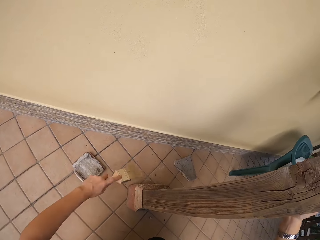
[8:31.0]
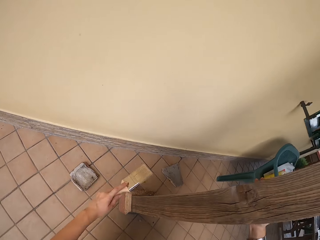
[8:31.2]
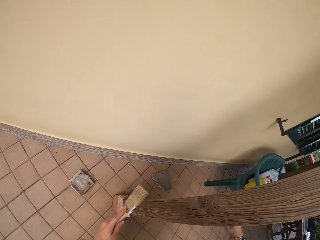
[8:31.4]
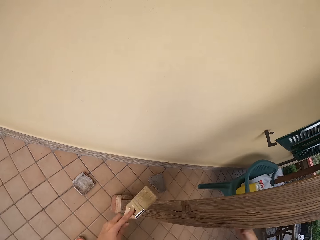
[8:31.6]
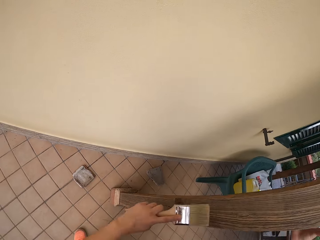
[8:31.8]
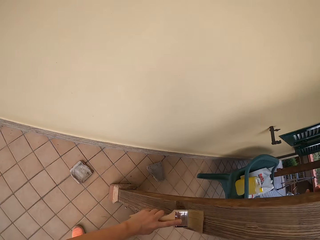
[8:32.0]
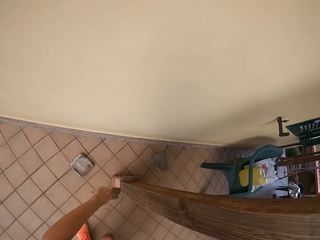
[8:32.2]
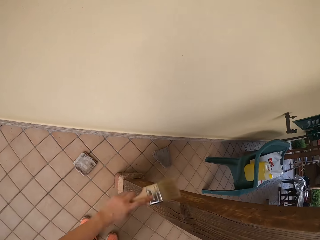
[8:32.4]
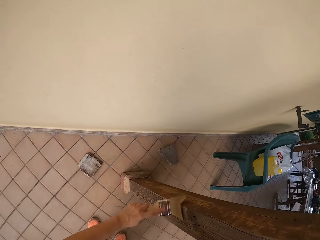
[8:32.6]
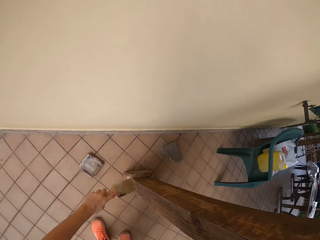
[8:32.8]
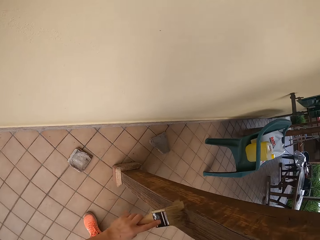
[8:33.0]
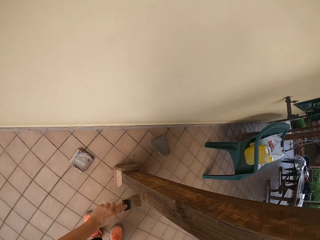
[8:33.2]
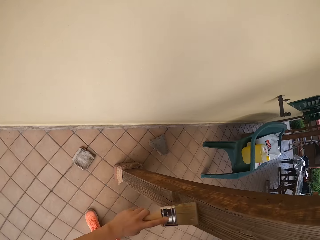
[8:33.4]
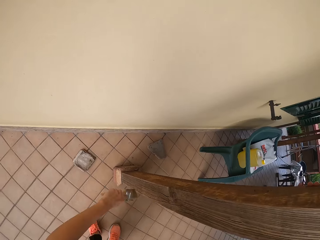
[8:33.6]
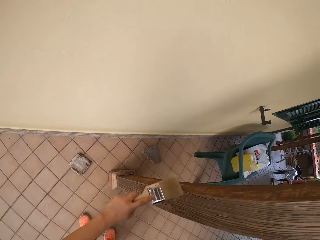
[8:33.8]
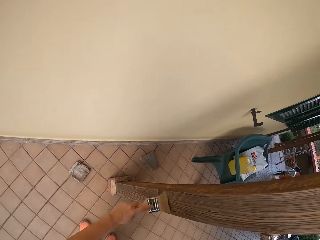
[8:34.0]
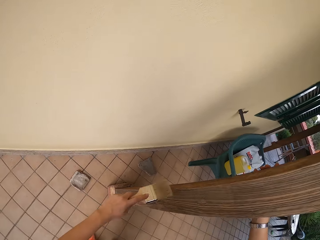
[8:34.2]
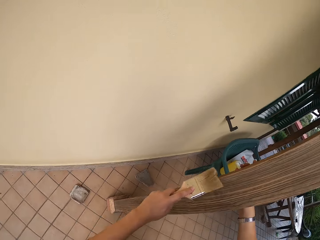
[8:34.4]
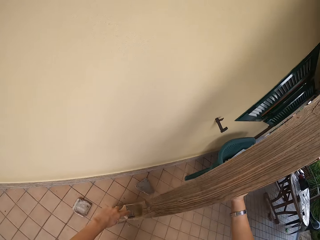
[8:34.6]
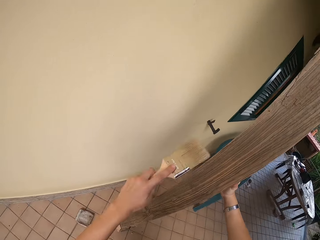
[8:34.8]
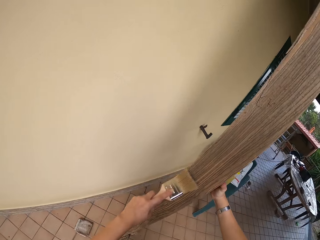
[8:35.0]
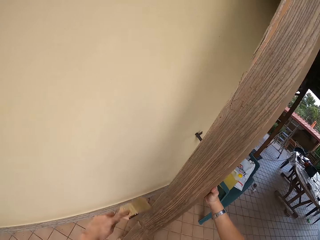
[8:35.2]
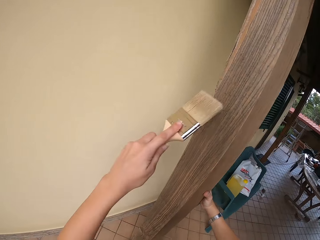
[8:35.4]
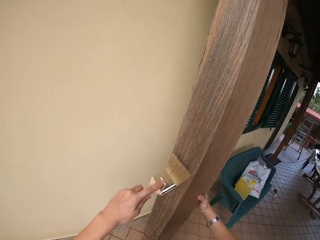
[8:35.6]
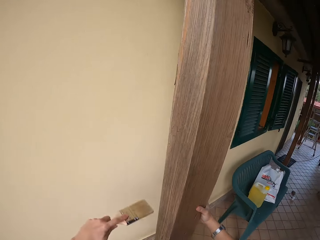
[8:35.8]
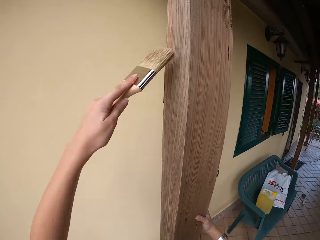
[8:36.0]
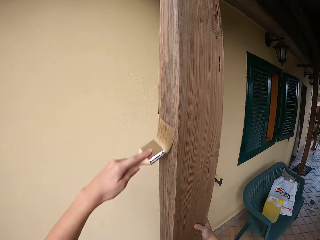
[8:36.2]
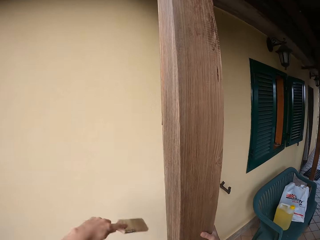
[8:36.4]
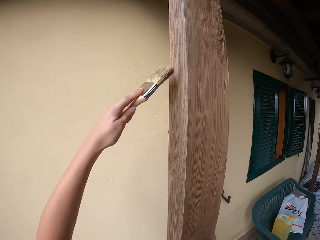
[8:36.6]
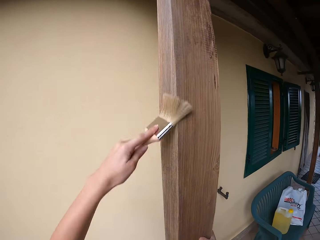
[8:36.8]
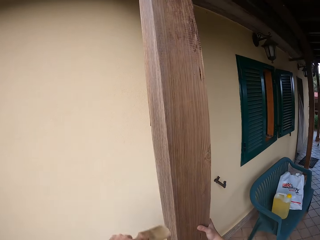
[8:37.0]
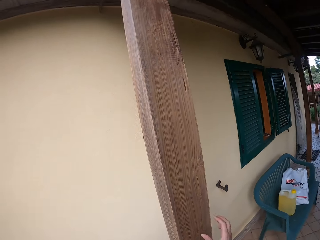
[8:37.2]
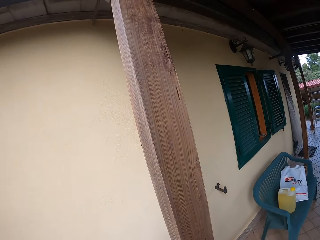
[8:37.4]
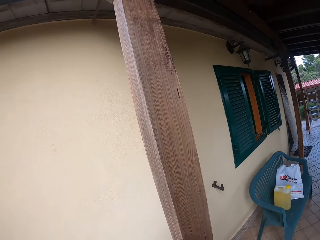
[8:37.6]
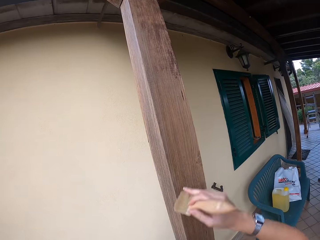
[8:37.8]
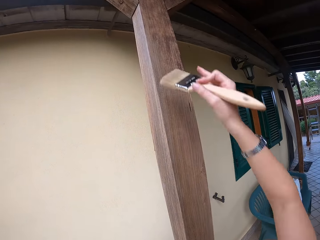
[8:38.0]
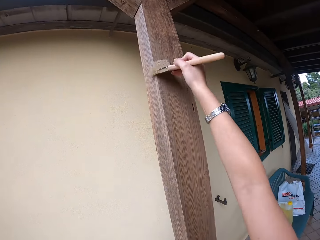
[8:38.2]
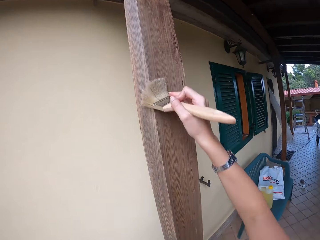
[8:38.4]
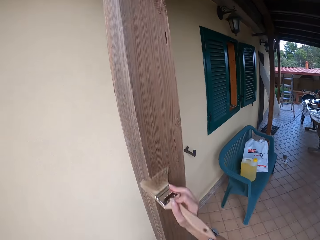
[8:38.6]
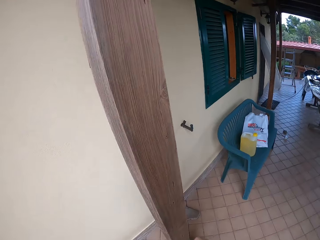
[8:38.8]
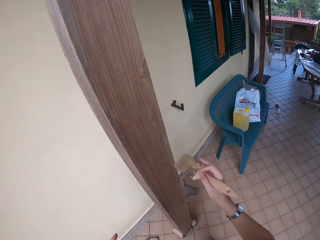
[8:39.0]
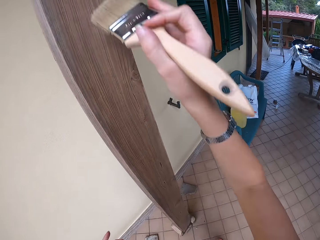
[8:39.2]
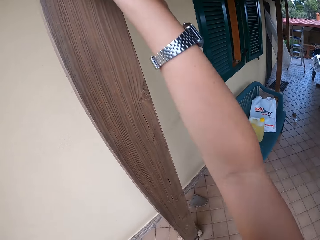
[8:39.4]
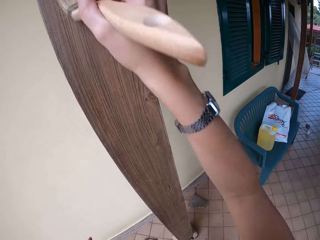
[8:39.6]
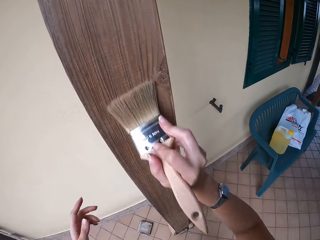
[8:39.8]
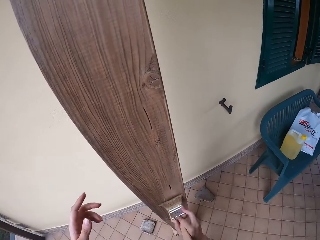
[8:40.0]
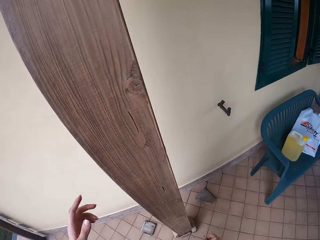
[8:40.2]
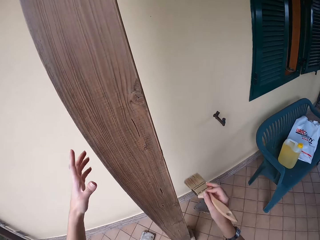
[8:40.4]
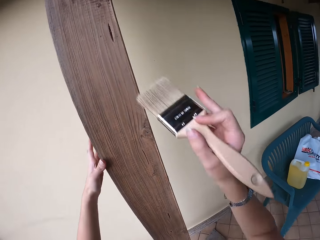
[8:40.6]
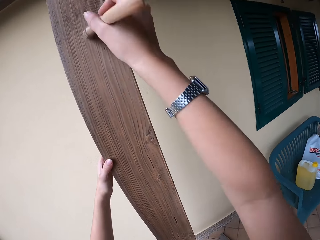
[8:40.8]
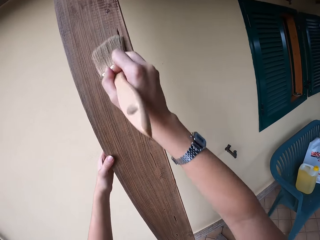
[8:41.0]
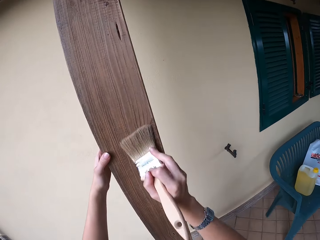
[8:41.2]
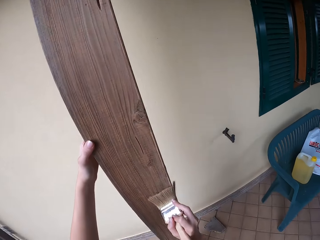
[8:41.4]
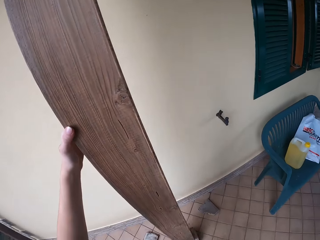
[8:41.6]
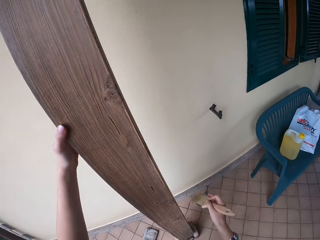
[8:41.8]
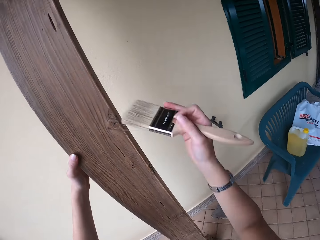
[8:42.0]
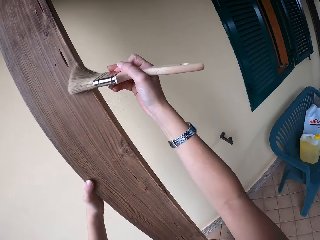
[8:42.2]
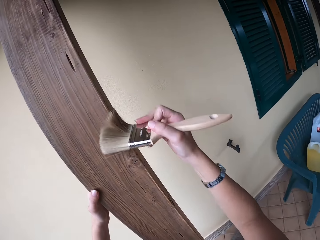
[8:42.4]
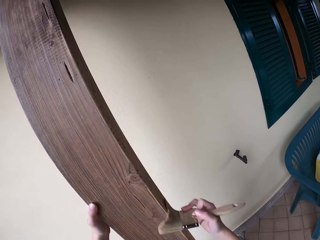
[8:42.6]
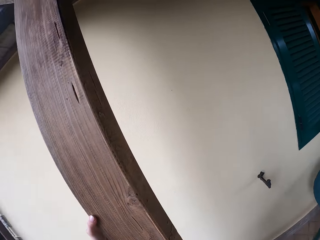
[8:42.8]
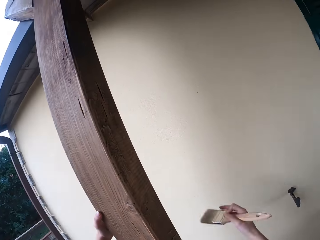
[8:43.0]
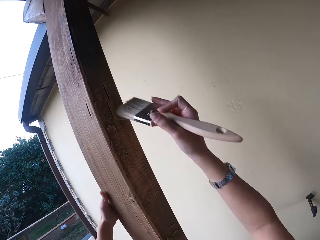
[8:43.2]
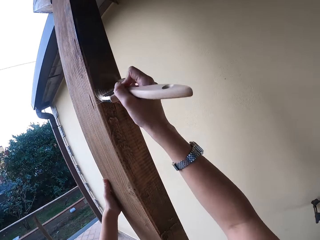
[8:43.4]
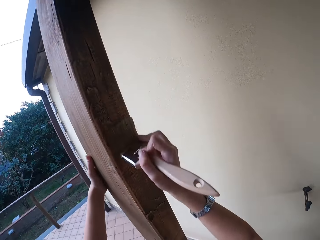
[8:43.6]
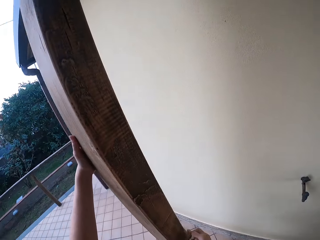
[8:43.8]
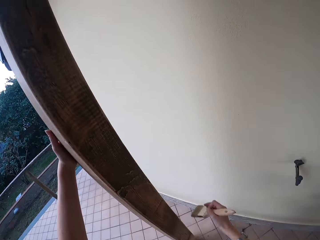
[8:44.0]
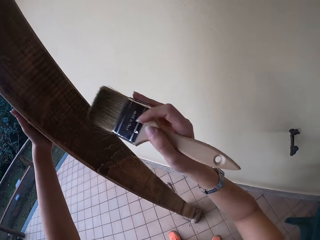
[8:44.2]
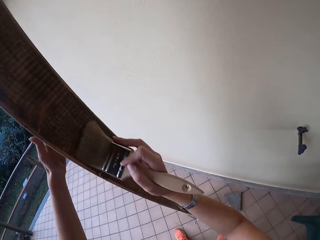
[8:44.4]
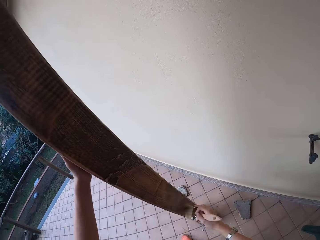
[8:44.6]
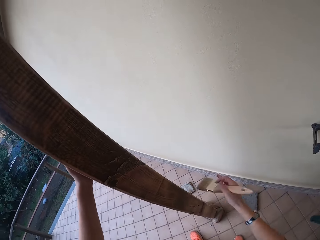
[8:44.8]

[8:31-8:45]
The camera wearer transfers the paintbrush to the right hand. She wipes the wooden handrail with the paintbrush in her right hand. She holds the wood with her left hand. She wipes the wooden handrail with the paintbrush in her right hand.

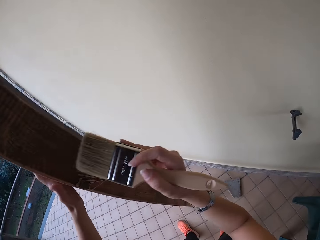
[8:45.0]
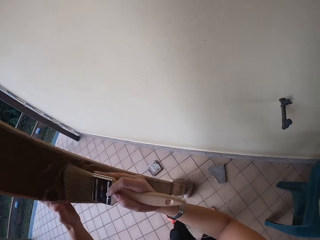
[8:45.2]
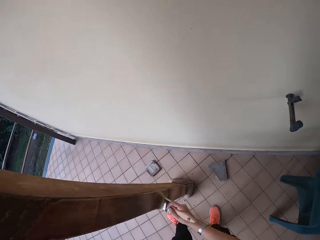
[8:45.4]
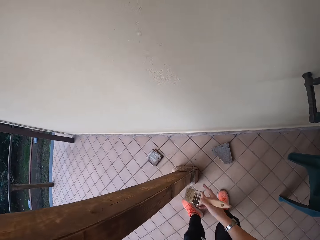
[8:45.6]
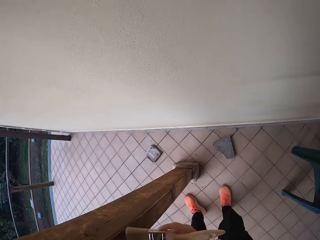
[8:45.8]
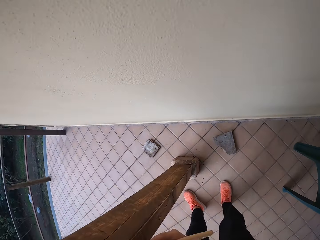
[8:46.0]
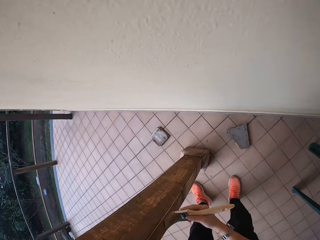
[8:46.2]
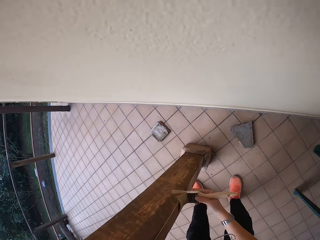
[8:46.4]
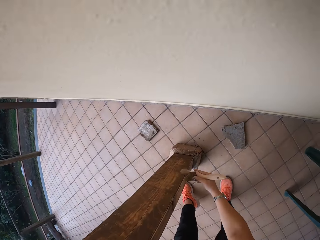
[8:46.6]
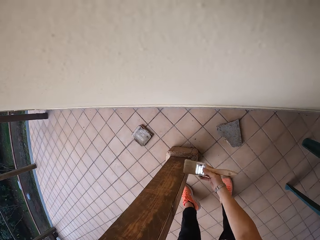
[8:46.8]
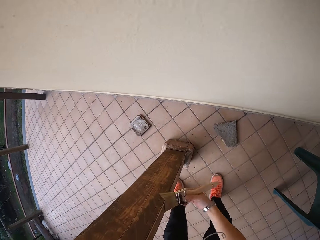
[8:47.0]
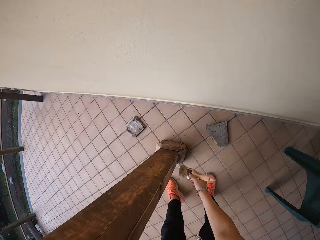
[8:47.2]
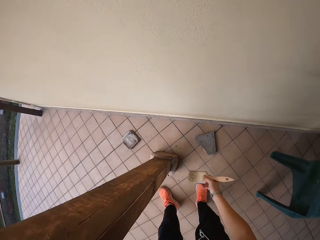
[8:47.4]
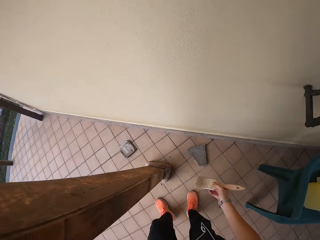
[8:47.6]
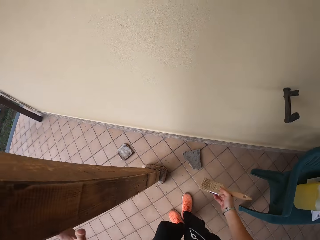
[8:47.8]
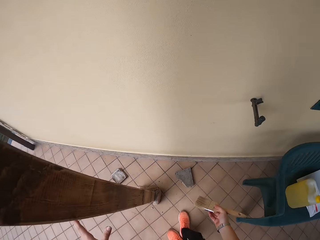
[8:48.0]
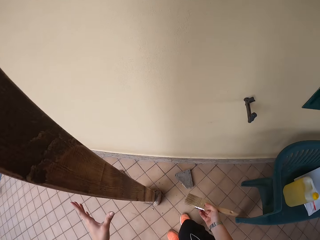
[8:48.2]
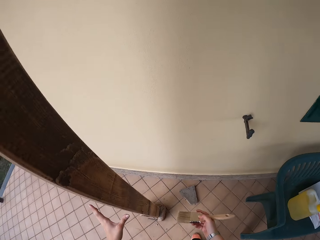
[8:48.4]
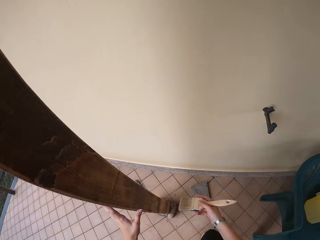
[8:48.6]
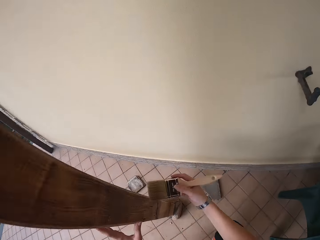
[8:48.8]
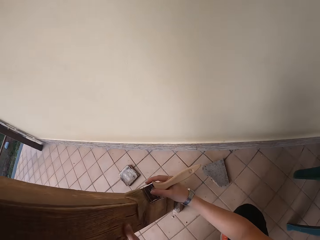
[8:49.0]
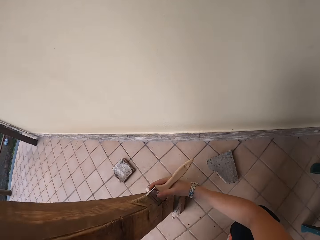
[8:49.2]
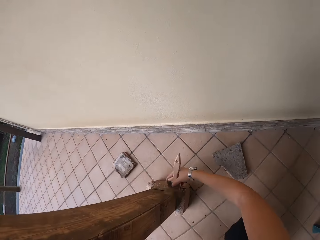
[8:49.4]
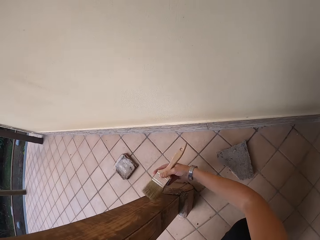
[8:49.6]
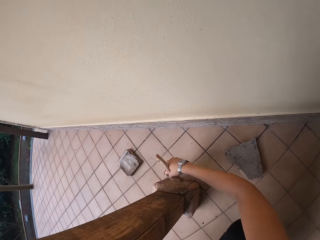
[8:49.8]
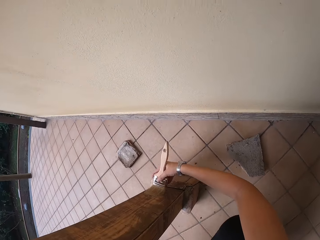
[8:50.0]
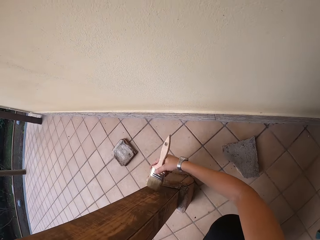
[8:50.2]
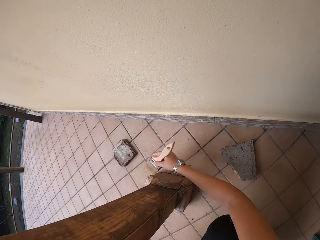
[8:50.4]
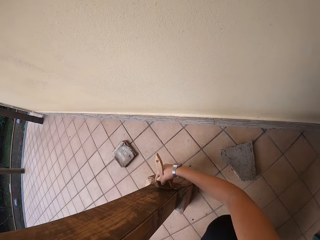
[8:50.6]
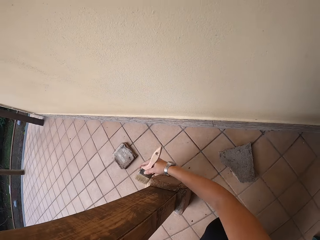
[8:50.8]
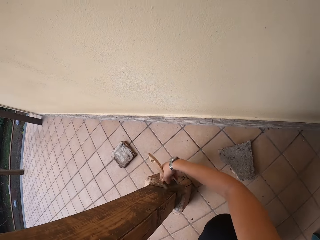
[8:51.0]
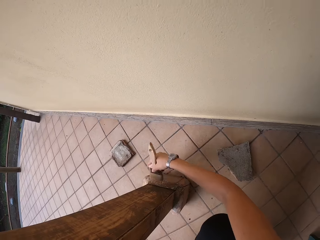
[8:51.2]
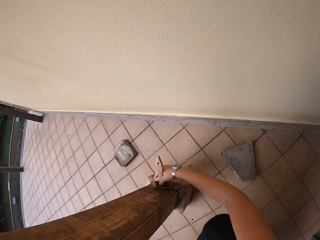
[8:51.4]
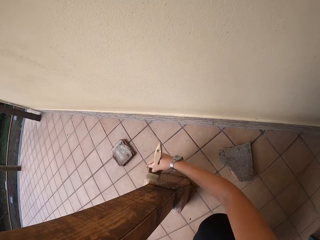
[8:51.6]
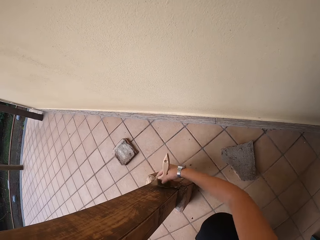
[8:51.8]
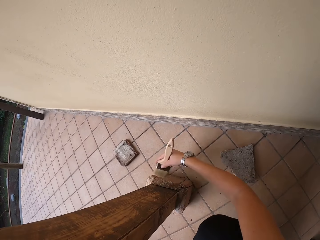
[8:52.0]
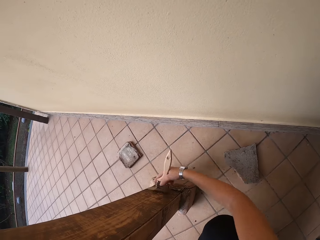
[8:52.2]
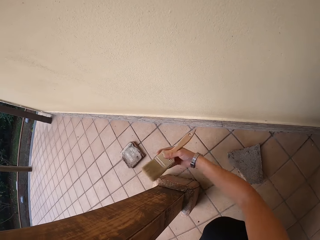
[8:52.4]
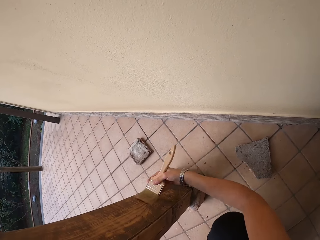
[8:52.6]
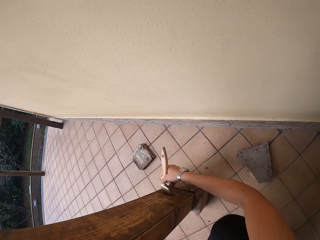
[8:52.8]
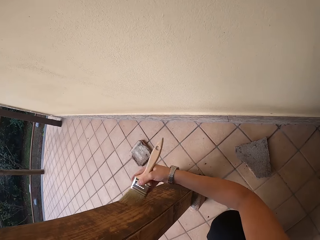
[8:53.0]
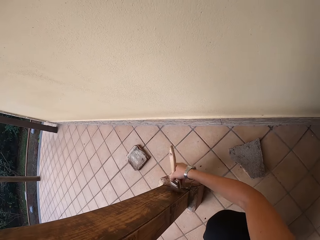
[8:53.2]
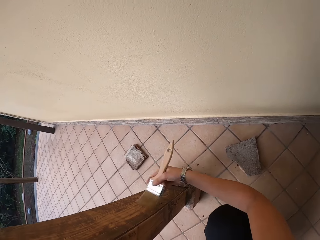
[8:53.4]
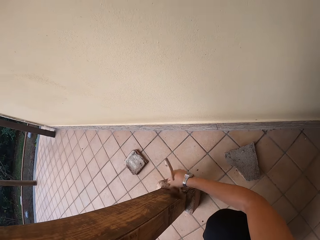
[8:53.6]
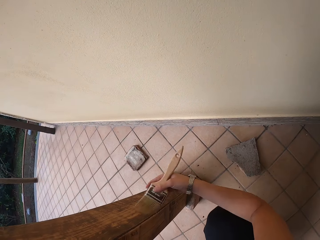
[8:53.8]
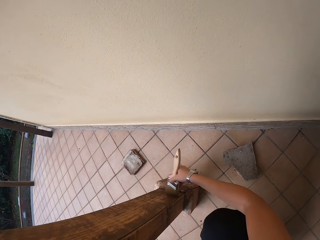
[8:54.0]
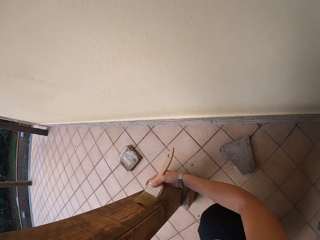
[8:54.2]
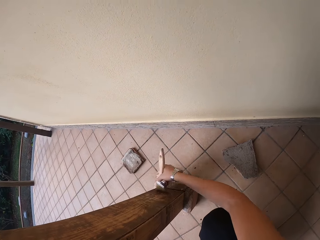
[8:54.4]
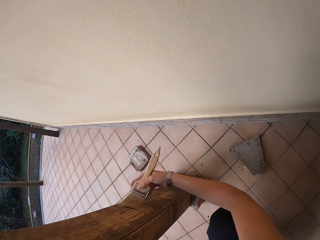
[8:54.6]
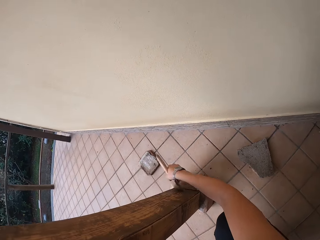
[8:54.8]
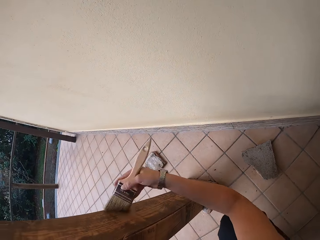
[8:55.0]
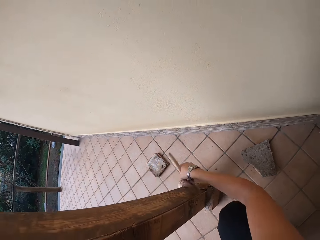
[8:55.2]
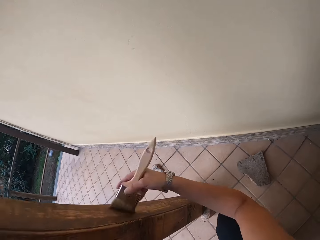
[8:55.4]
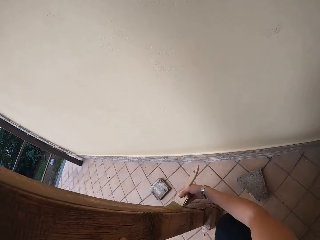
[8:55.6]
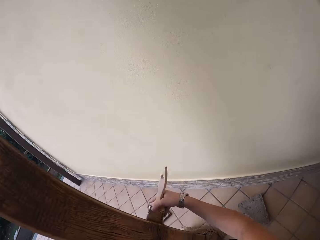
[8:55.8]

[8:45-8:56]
The camera wearer makes a step. They let go of the wood. They touch the wood with the left hand. They brush the wood with a paintbrush.
